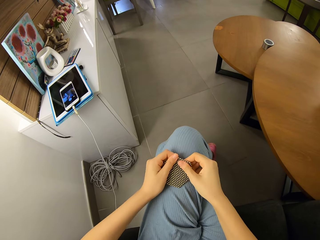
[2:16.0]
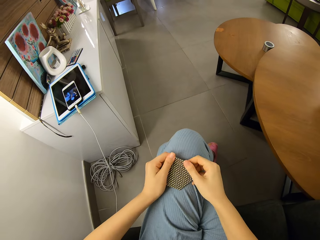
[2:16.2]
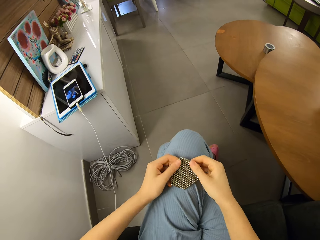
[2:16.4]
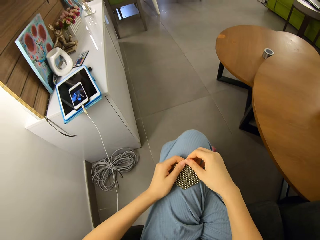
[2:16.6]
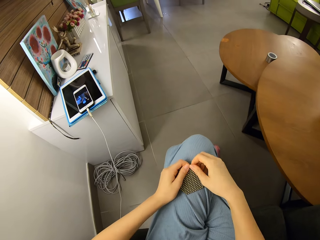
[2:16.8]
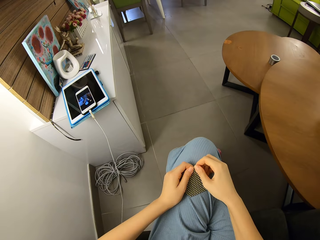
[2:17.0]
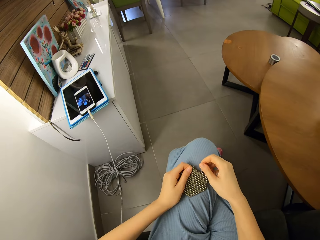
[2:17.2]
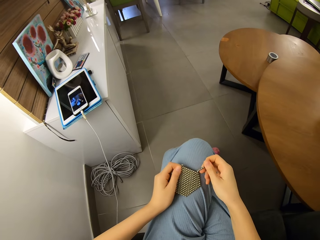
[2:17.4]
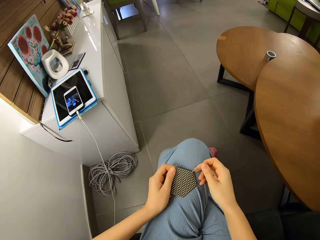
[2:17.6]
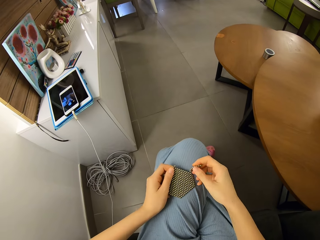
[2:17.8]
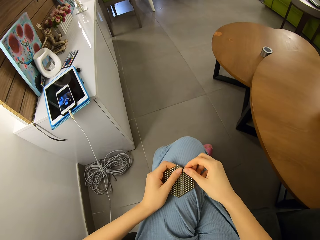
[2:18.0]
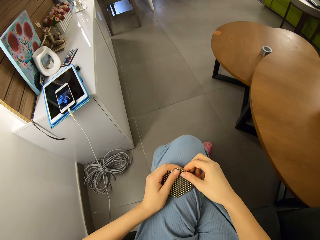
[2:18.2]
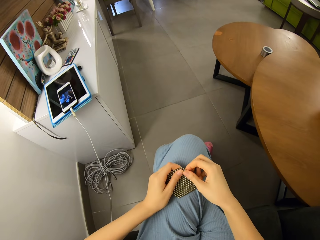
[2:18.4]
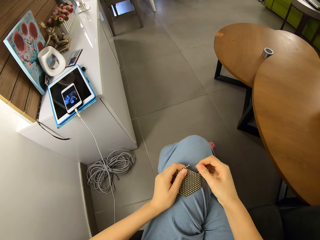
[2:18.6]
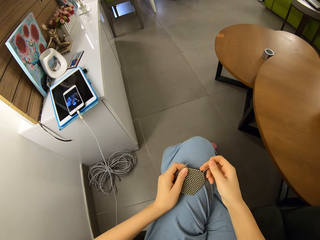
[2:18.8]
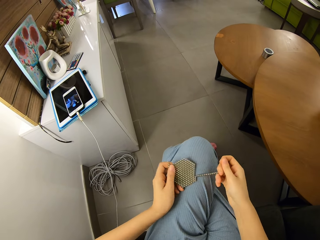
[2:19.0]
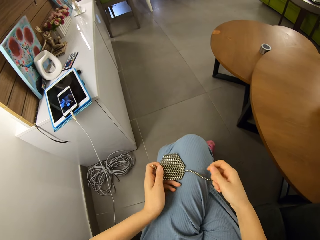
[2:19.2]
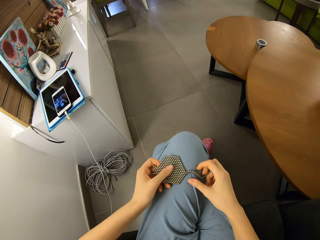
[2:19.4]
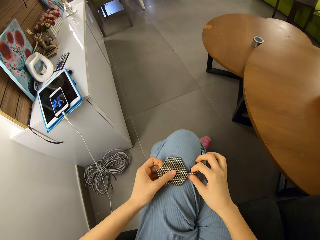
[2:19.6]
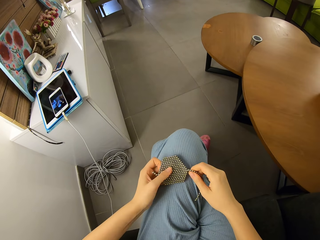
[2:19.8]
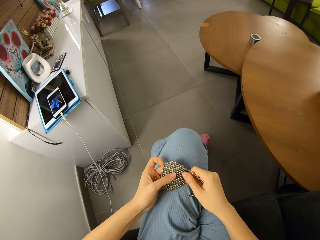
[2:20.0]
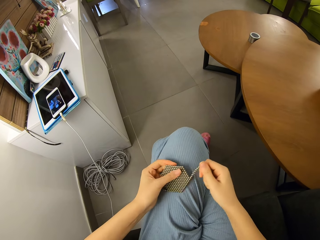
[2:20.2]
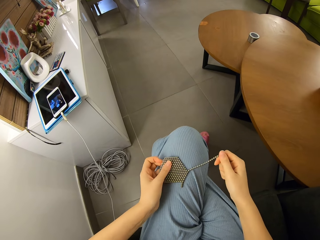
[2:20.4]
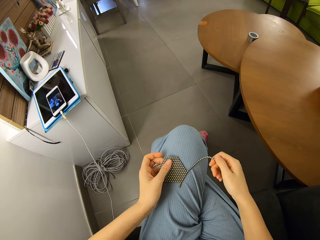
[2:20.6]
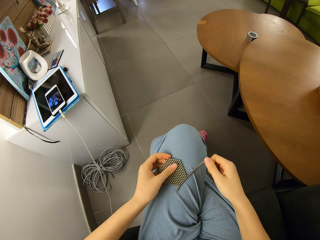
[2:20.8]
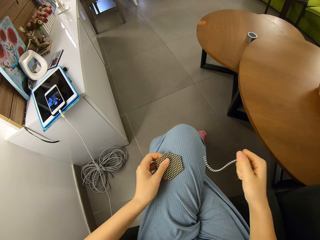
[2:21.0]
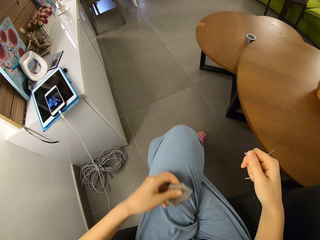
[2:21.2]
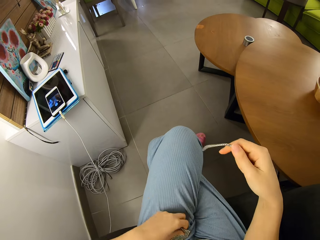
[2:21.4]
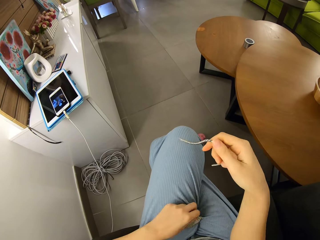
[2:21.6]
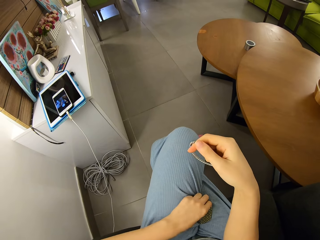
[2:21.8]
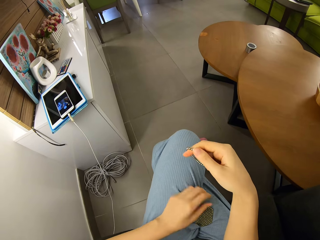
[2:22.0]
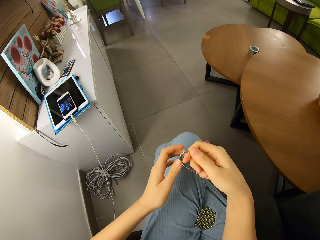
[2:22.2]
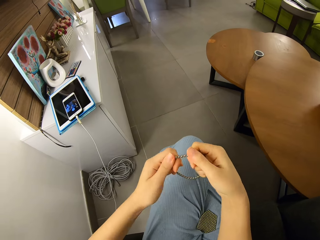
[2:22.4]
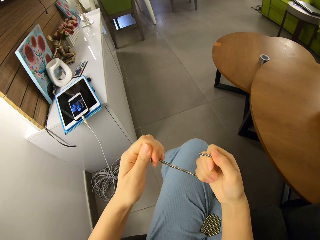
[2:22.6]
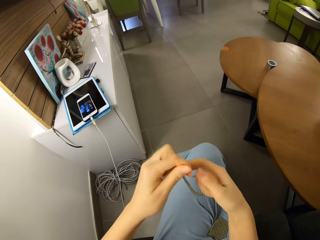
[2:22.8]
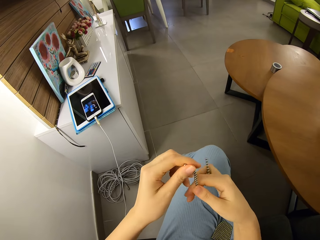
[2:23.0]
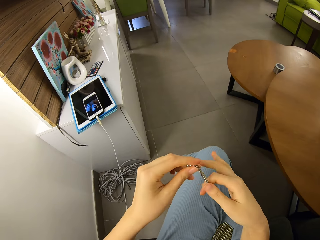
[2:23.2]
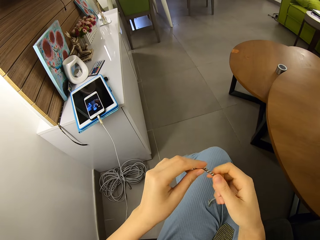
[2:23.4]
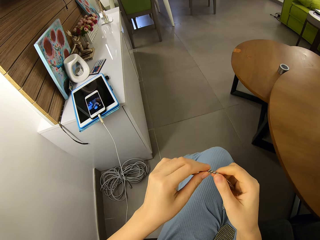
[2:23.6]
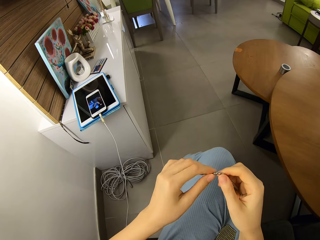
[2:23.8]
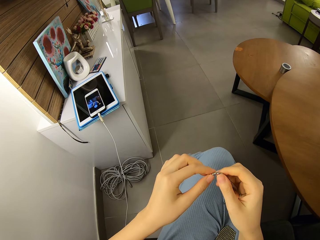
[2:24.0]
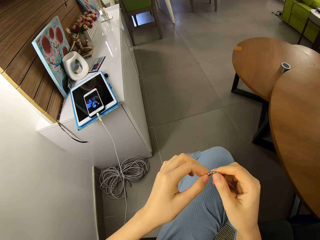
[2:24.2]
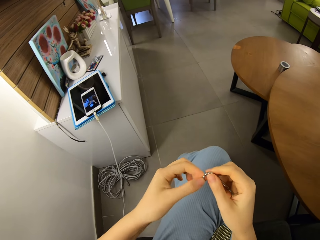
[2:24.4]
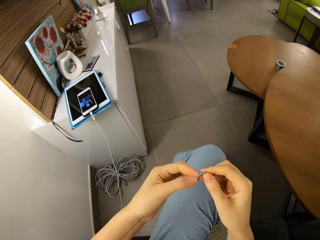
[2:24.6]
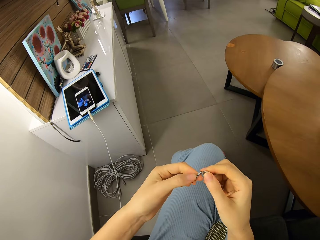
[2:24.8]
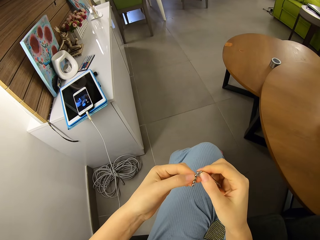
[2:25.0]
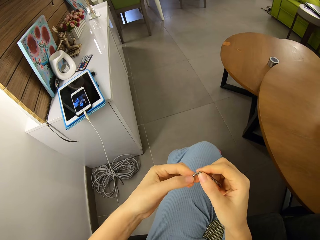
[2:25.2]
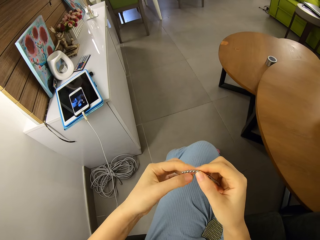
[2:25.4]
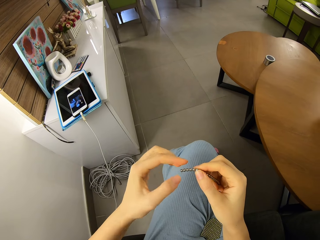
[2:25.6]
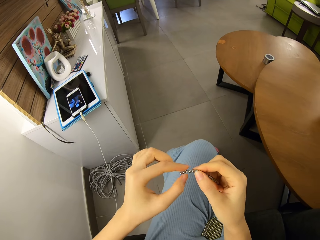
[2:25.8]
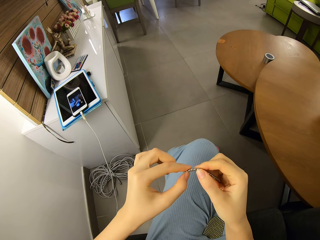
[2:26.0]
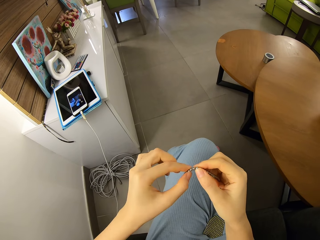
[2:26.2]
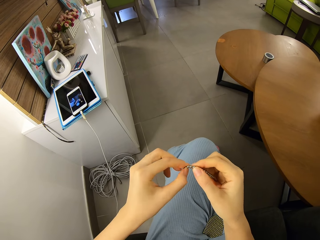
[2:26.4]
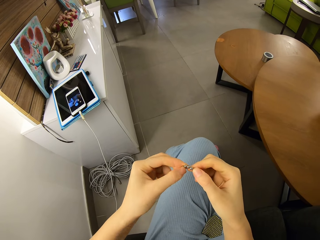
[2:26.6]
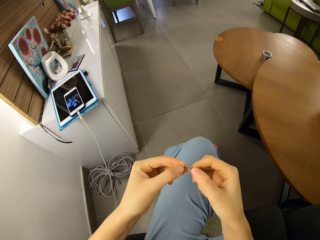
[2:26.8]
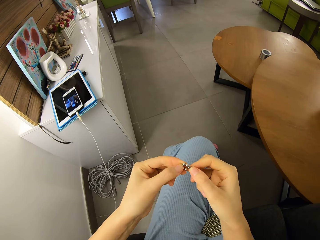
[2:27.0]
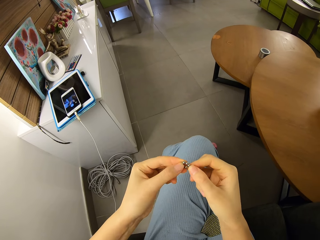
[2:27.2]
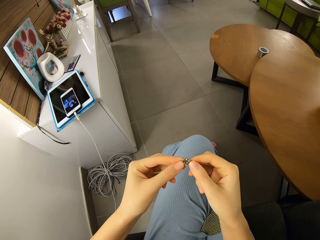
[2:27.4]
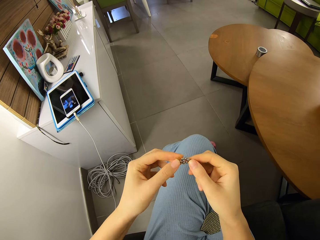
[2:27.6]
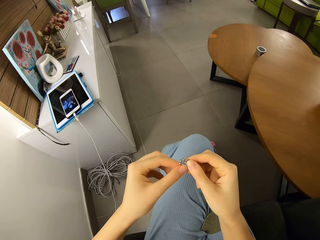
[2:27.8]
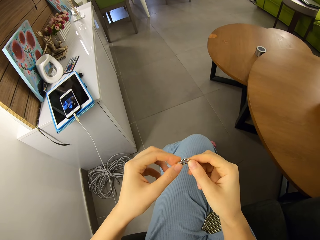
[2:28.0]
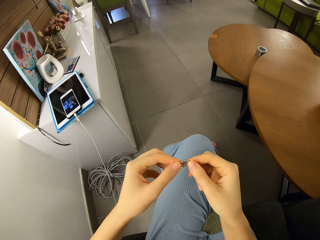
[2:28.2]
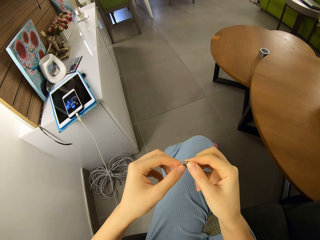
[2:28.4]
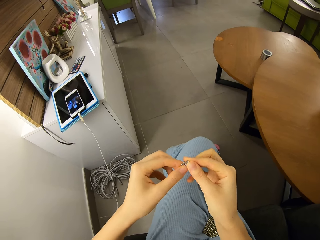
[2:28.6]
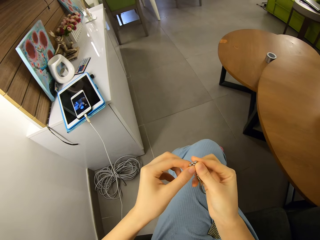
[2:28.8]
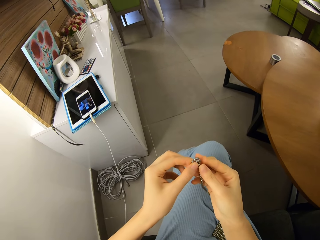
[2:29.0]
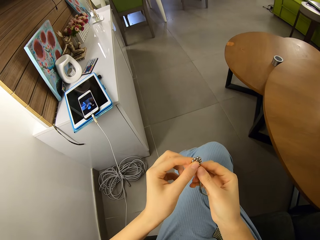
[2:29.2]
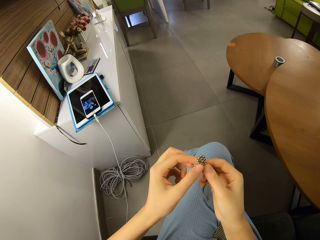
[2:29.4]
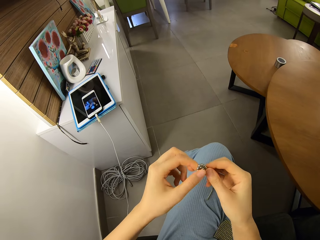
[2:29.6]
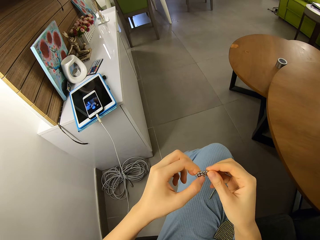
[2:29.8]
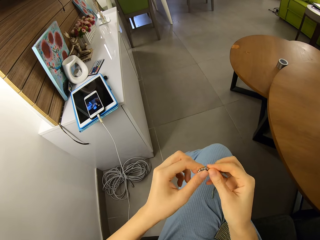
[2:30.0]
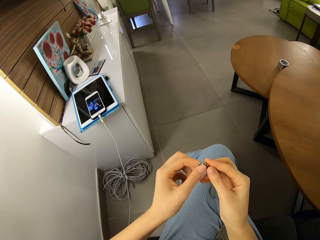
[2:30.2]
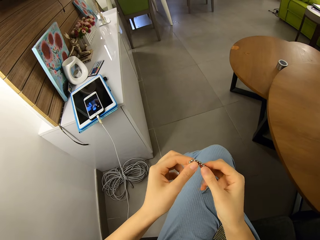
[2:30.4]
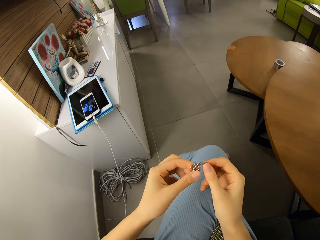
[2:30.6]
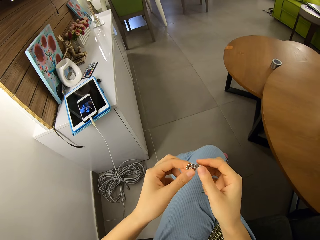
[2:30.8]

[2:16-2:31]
The camera wearer holds a collection of magnetic beads or a magnetic ball. They separate the magnetic beads. They roll the magnetic ball. They form a shape with the roll of magnetic beads.

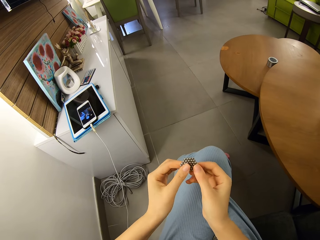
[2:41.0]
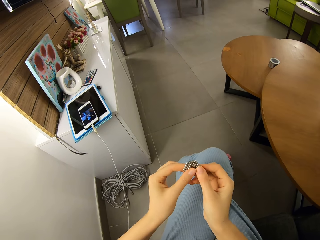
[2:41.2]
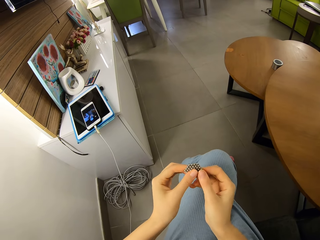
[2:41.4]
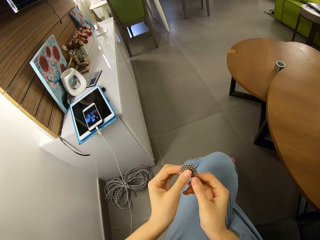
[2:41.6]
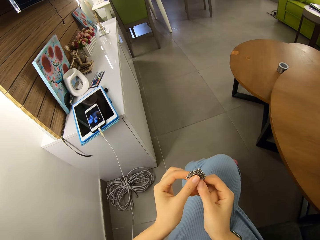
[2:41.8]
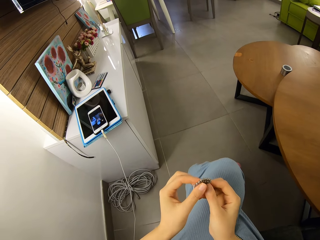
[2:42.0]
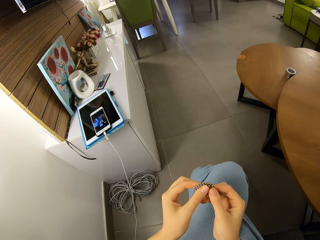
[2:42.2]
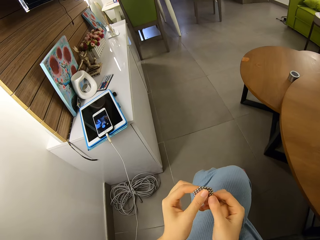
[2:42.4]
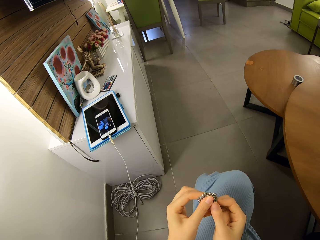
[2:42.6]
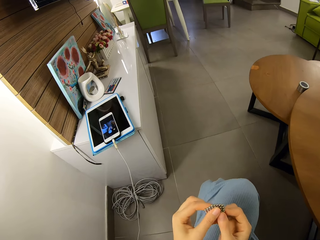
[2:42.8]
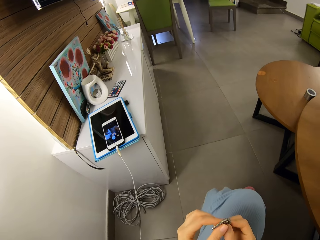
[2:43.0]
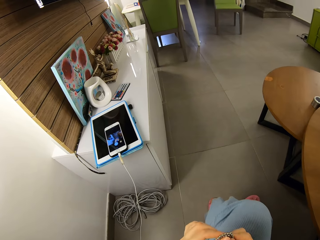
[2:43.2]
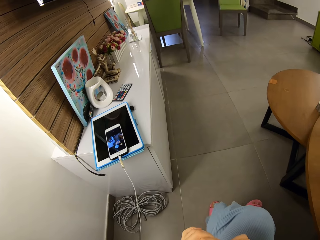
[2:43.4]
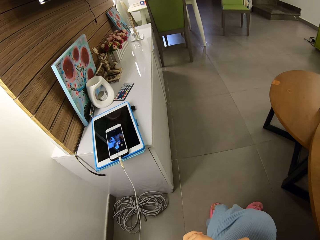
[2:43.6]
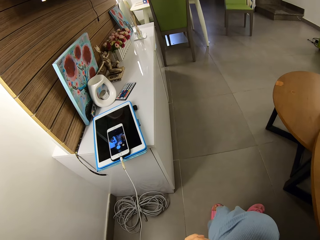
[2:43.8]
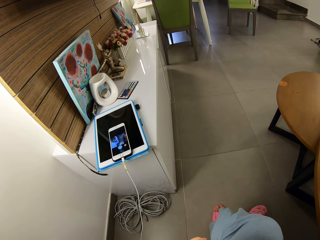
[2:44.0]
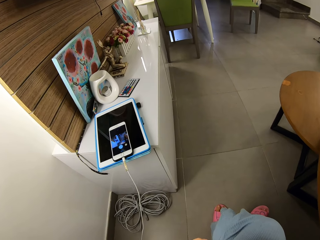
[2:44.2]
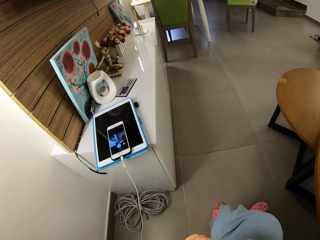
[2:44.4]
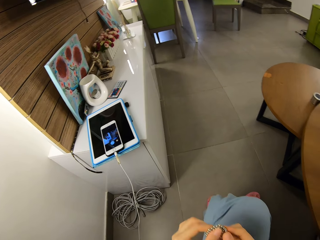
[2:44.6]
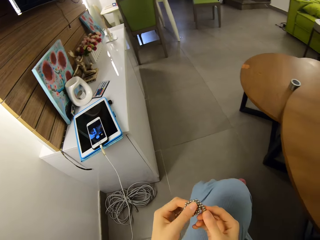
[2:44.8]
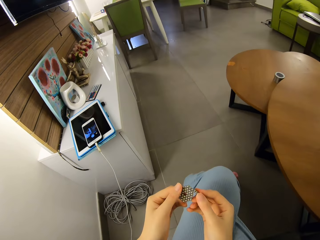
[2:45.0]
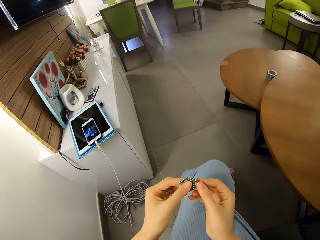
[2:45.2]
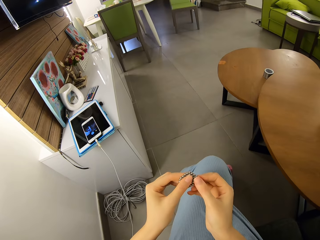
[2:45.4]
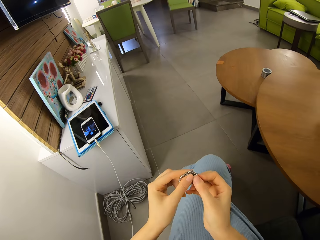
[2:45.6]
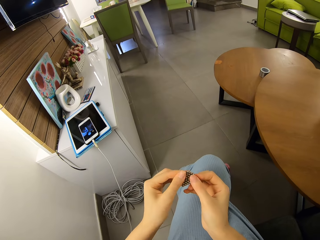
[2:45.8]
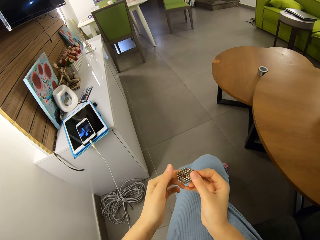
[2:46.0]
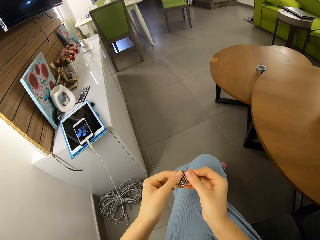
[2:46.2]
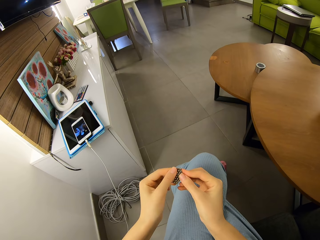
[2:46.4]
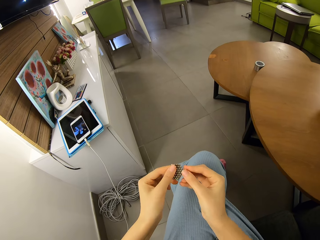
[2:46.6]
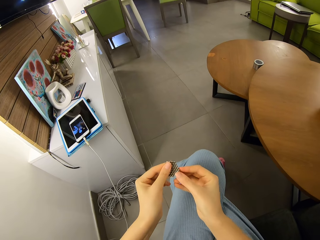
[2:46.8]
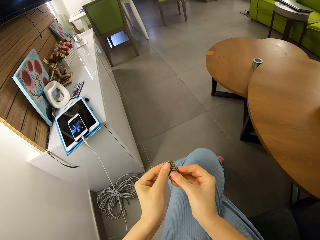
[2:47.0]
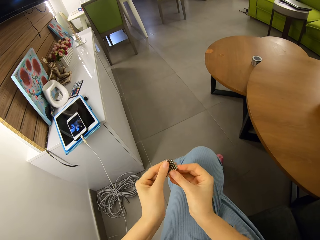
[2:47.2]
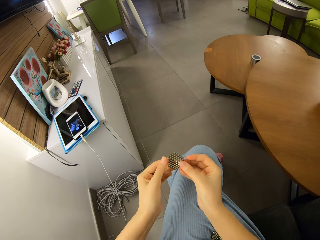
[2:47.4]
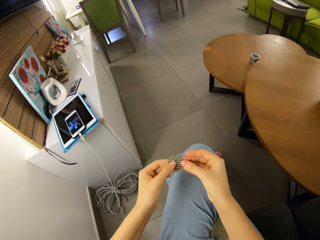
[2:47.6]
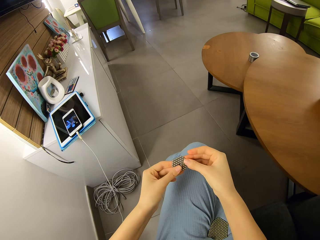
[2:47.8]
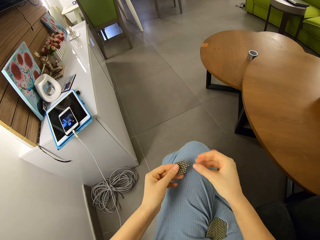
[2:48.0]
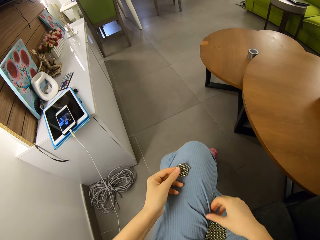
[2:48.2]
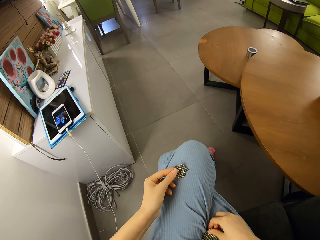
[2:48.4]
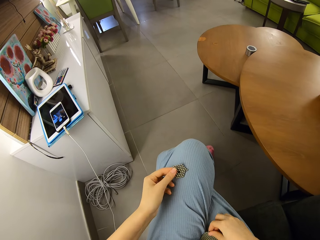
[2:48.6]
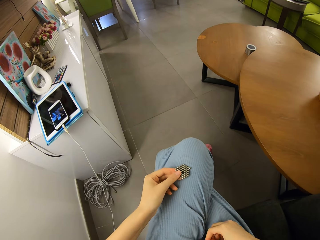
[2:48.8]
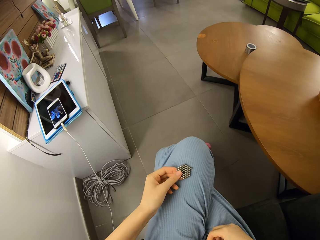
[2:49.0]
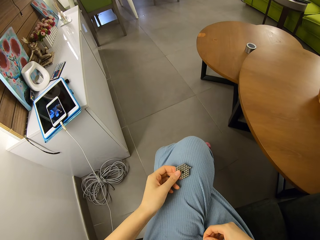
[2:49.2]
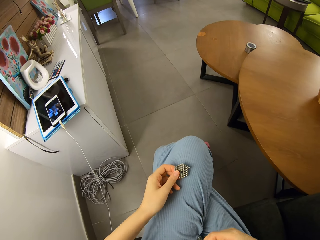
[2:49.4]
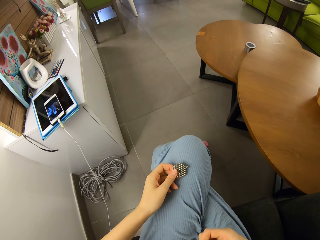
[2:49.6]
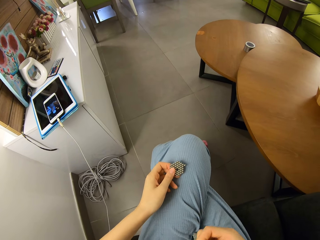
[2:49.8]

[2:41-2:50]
The camera wearer checks a phone. They roll the magnetic ball.
